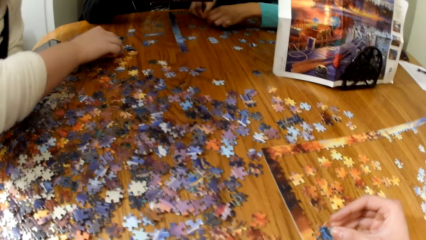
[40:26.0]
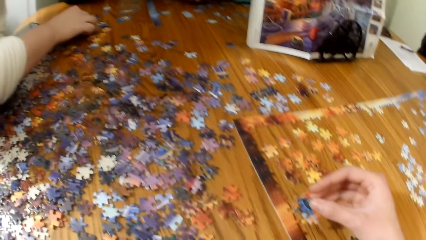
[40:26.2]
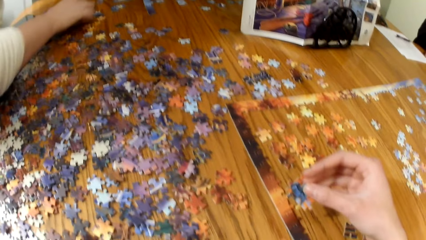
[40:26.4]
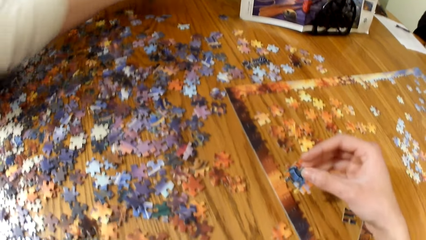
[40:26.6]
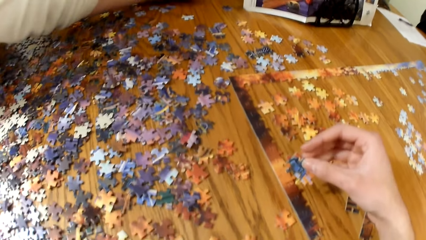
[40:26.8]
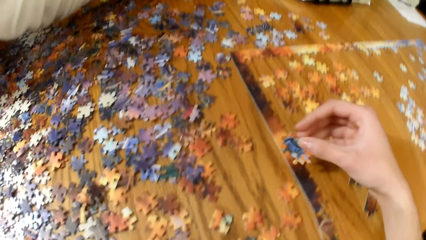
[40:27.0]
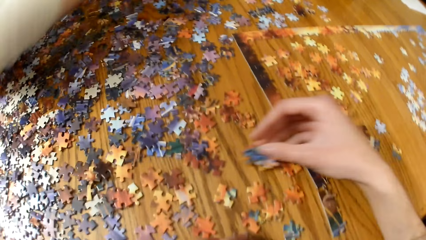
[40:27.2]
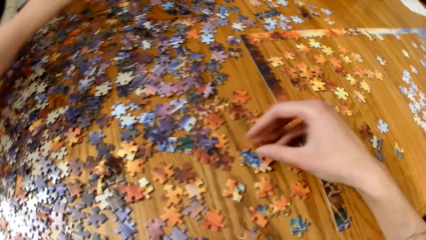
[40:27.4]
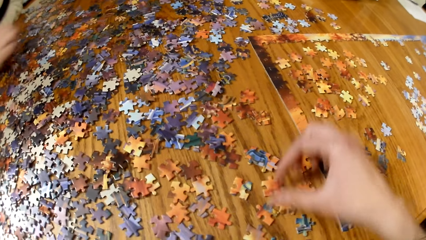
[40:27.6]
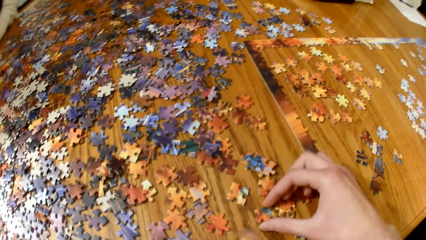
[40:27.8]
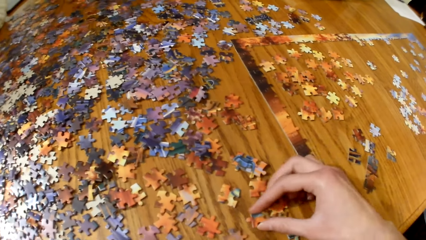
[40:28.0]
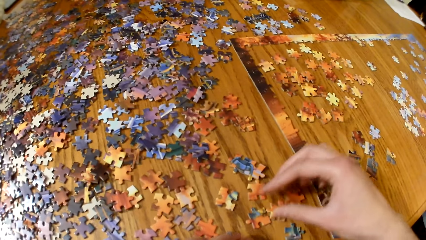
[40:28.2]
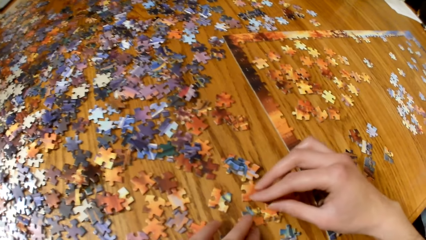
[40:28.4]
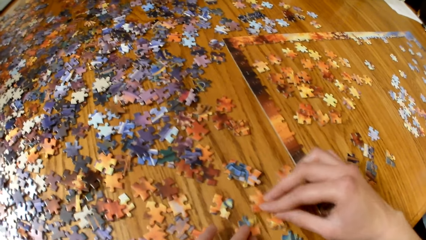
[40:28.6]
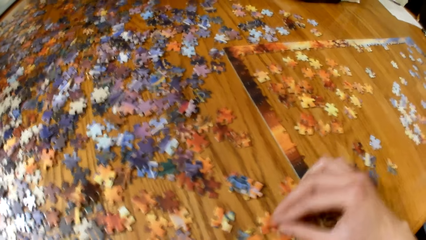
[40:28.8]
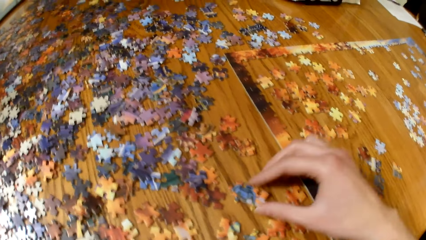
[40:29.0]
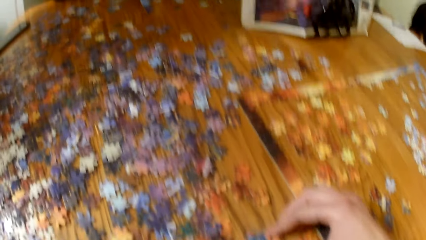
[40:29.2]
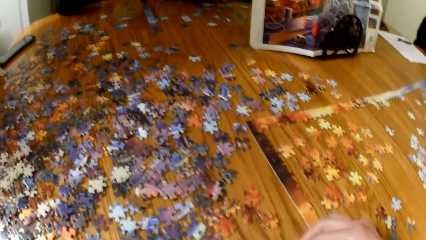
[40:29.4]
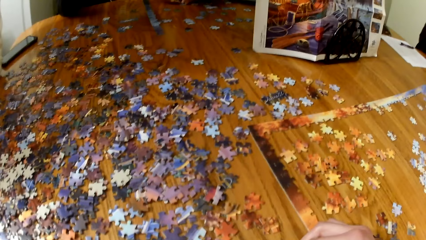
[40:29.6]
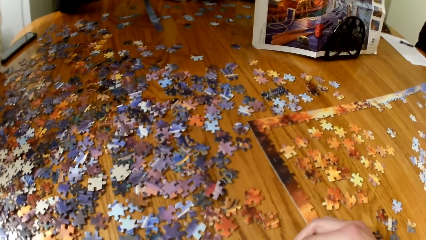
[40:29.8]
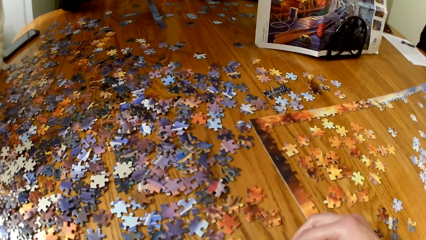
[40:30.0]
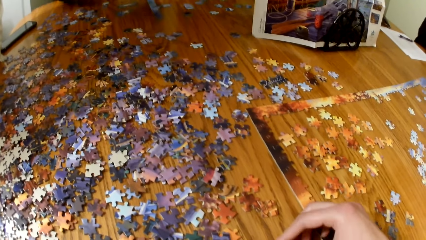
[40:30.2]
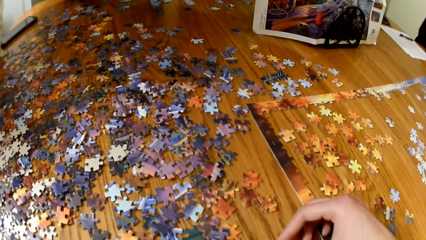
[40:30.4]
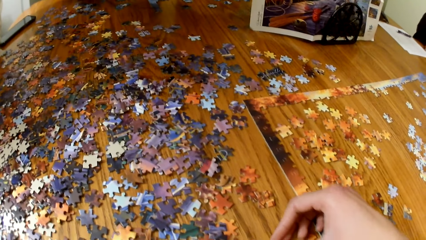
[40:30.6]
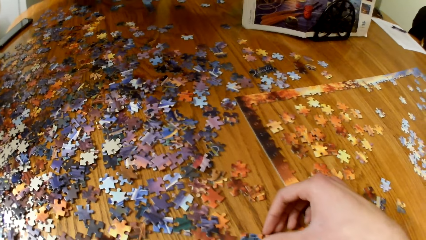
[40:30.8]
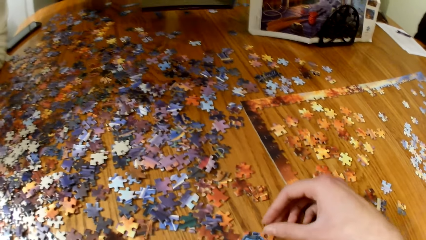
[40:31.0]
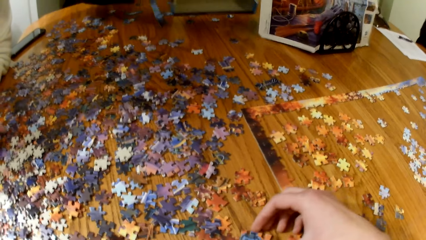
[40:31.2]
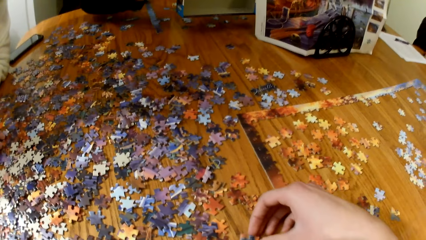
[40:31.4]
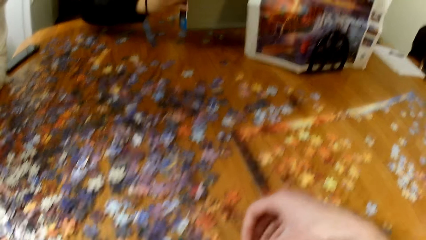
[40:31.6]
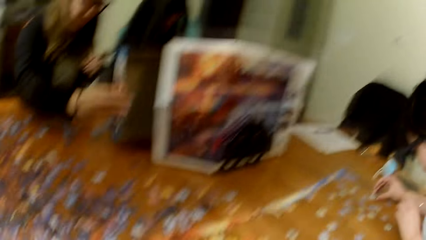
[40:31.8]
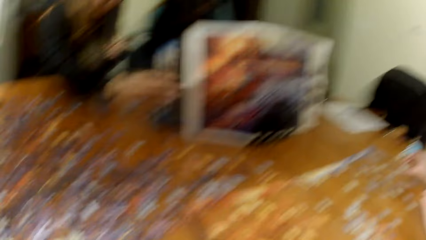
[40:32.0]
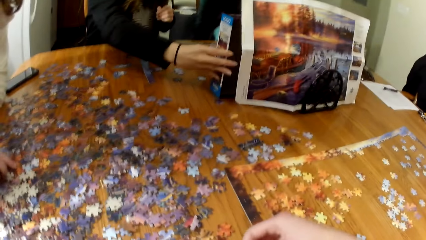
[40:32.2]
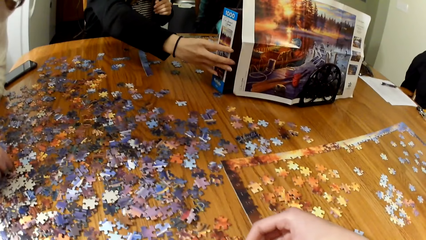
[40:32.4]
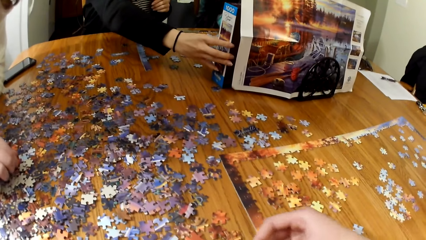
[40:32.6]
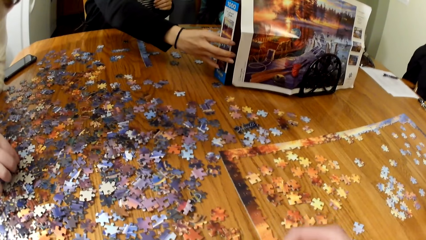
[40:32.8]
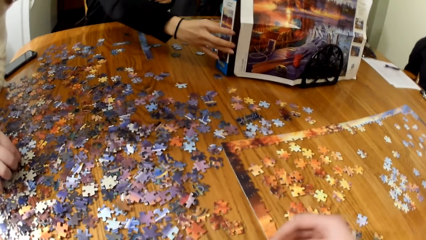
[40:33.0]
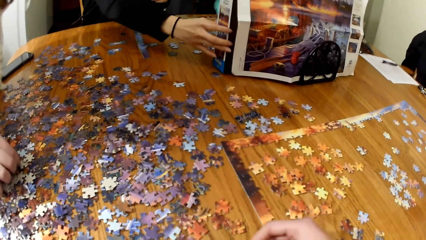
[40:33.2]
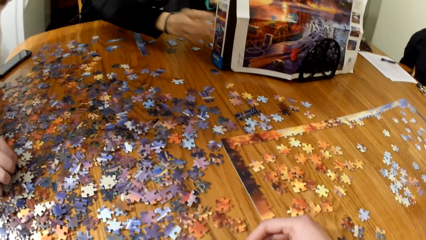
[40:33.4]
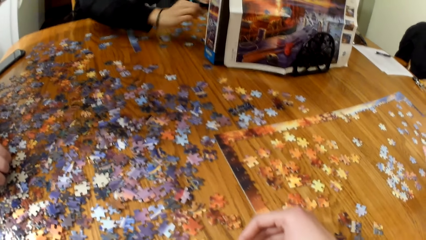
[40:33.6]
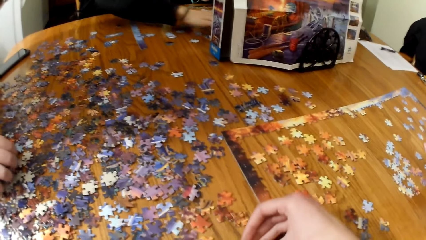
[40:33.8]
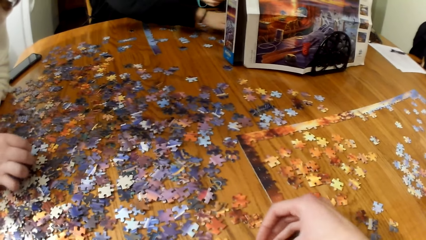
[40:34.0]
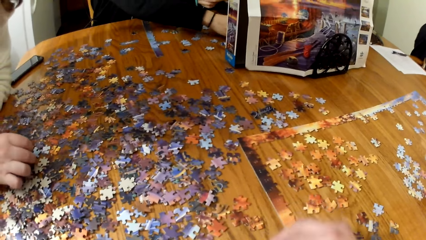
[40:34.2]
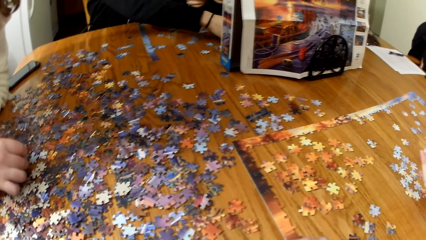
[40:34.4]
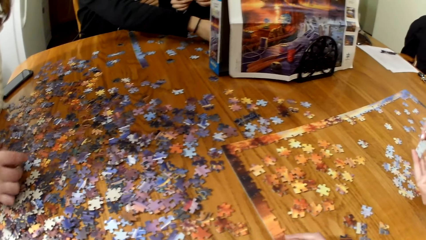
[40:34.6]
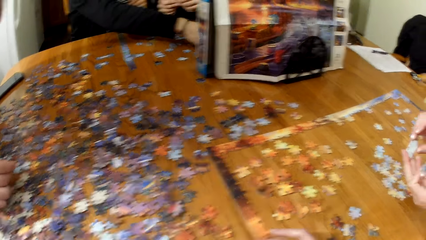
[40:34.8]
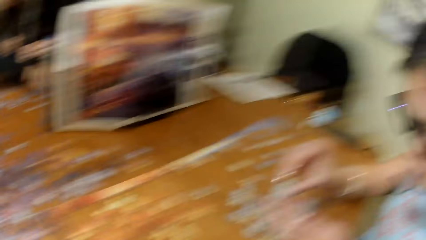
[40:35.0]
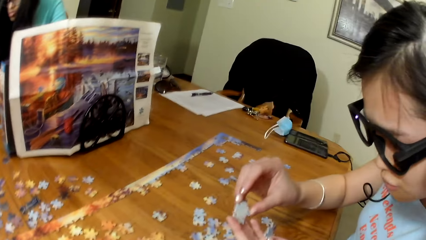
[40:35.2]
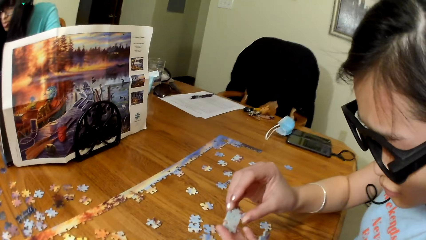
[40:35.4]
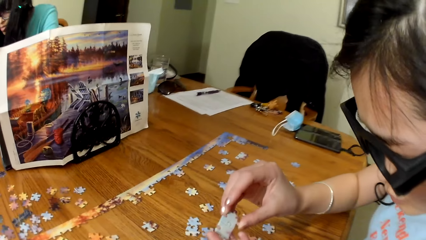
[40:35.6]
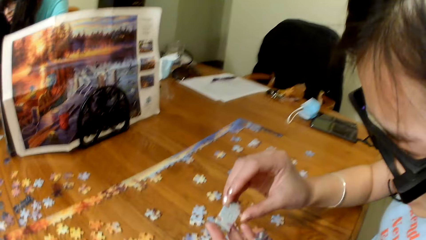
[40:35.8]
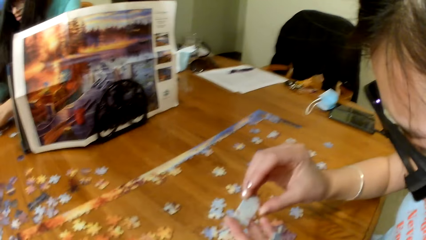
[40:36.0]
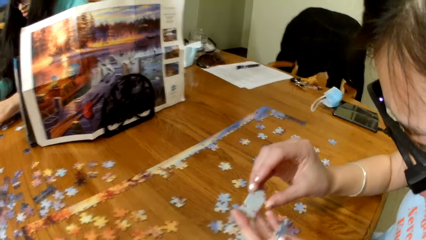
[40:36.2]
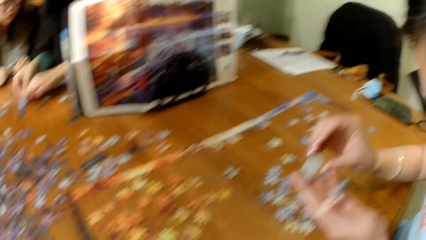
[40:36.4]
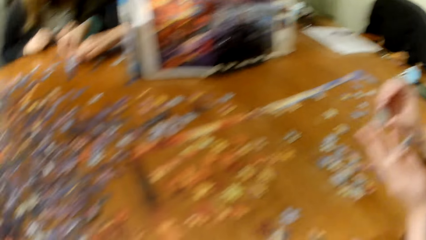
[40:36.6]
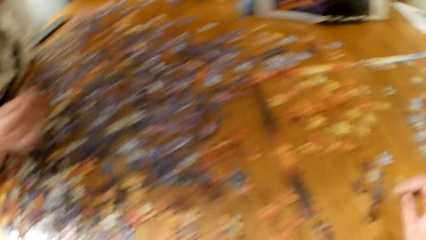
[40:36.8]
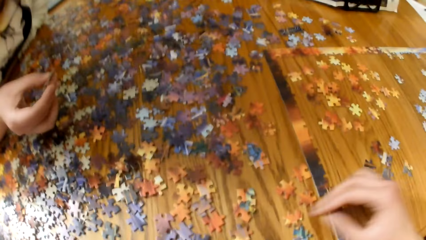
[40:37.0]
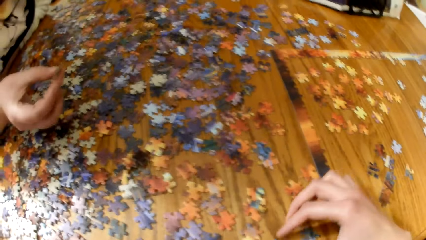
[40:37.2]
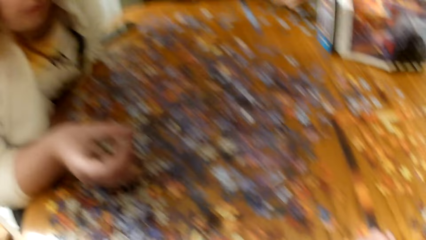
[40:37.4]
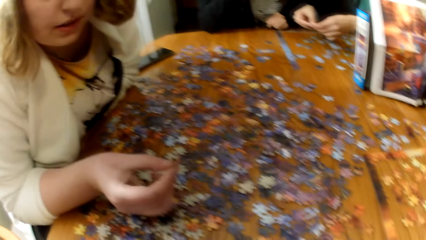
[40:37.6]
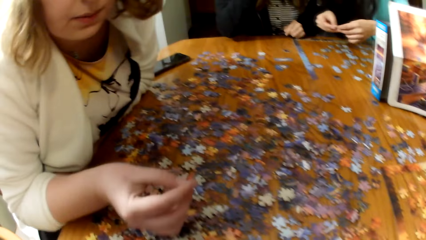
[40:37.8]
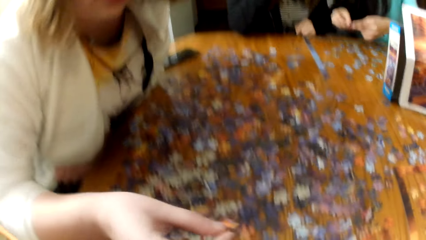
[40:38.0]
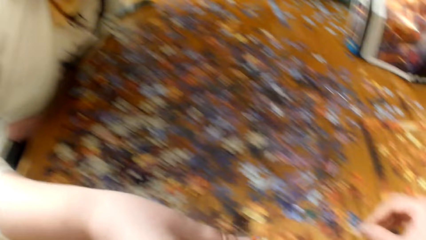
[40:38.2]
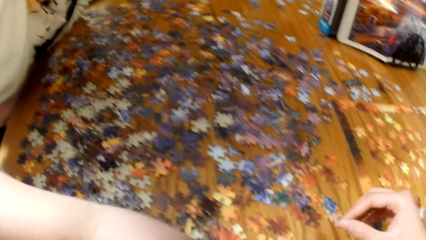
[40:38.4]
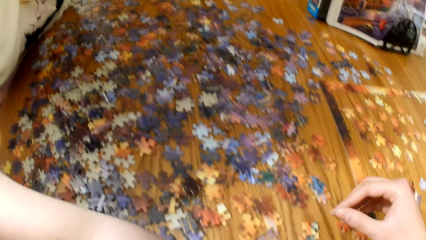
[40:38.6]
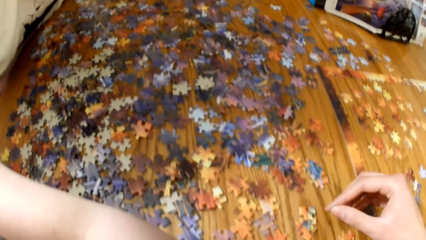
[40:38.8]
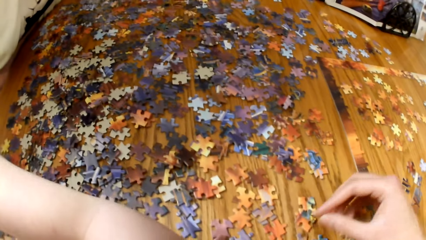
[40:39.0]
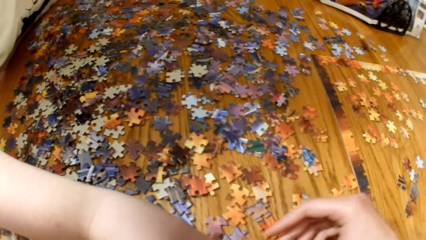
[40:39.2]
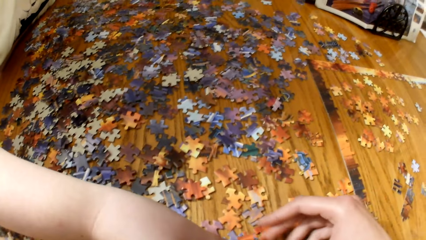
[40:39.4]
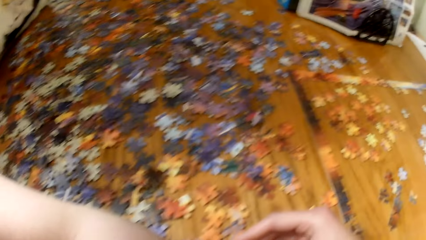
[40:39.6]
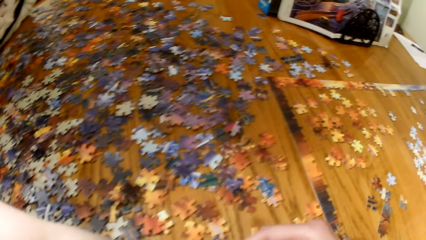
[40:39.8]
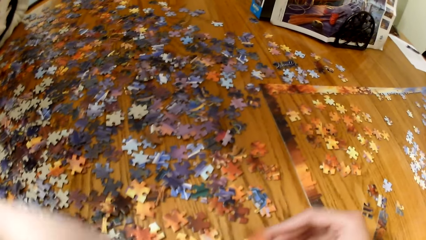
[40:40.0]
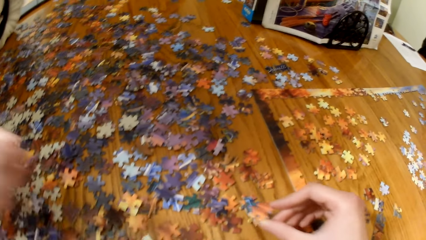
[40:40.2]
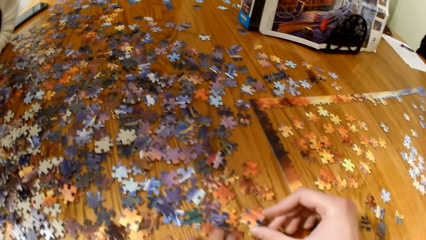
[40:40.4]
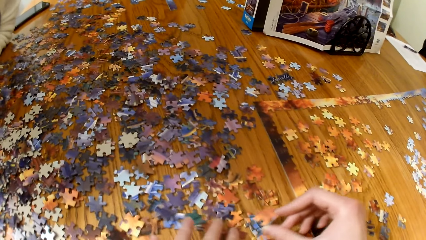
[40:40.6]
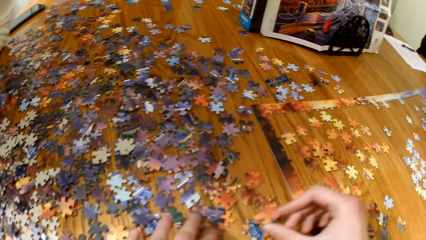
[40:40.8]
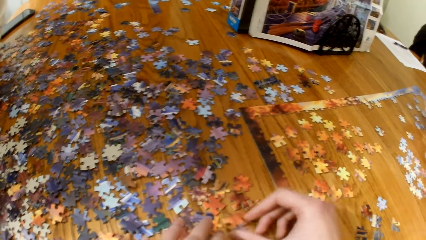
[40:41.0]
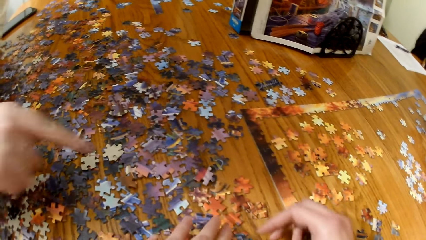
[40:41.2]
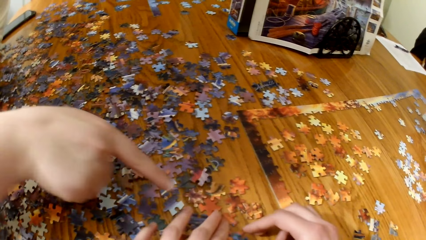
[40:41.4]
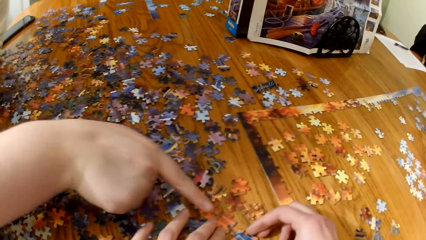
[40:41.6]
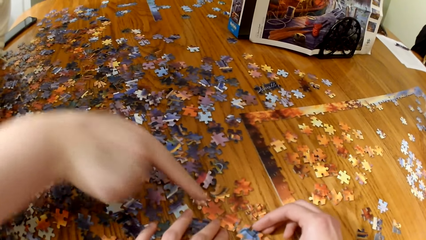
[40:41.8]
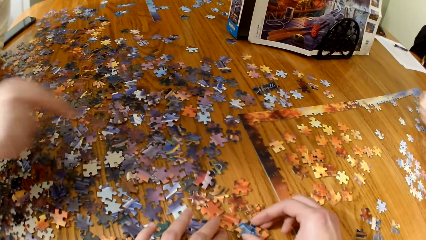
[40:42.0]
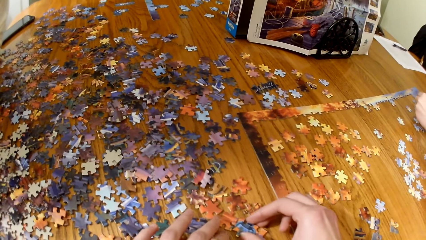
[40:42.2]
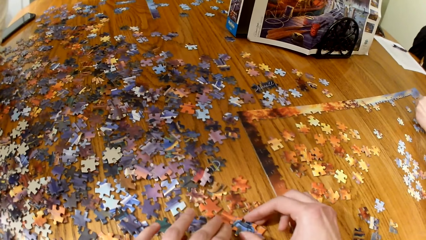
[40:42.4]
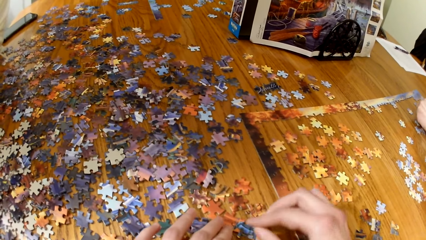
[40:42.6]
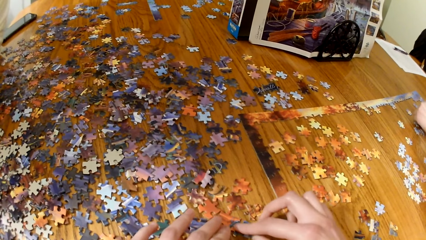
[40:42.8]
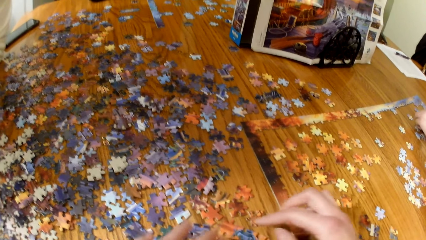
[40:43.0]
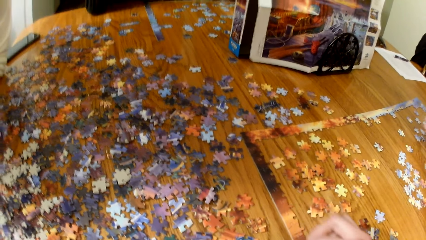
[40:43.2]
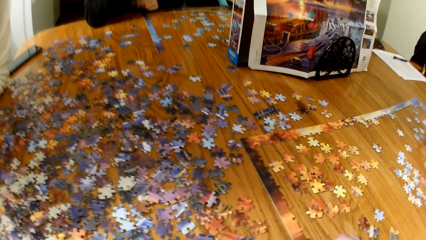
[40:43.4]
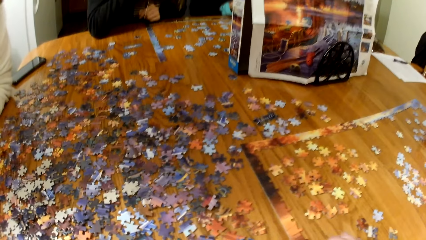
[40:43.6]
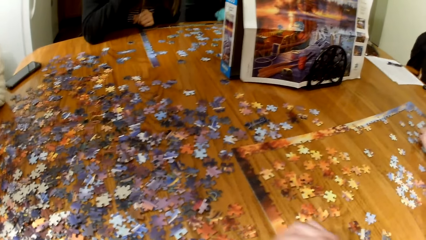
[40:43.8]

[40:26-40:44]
A lady picks a piece of puzzle from the table. The camera wearer places the puzzle piece on the table. They play the jigsaw puzzle. Another lady holds the piece of puzzle. A woman looks for puzzle pieces. Another lady picks the piece of puzzle. The camera wearer plays the jigsaw puzzle.
